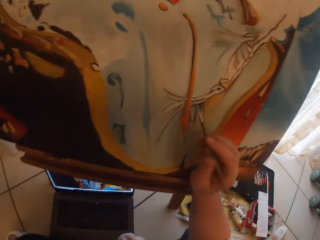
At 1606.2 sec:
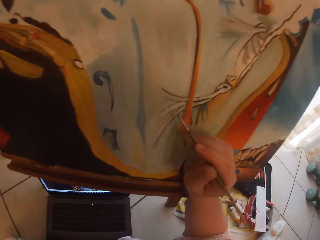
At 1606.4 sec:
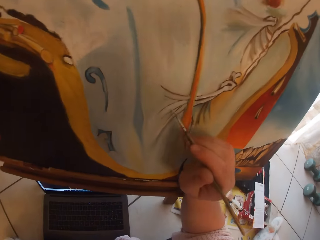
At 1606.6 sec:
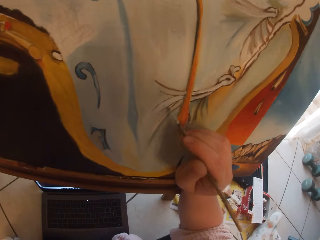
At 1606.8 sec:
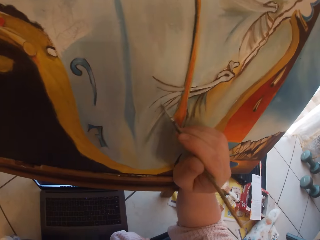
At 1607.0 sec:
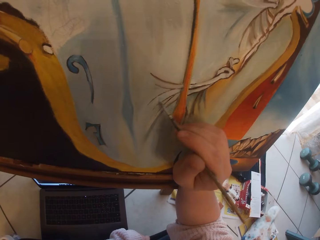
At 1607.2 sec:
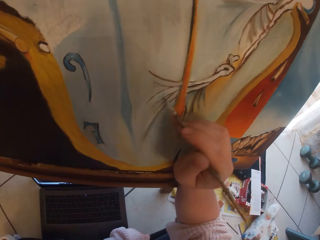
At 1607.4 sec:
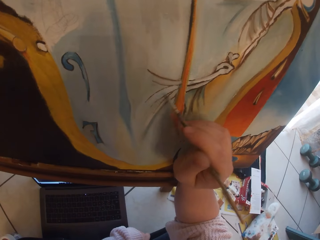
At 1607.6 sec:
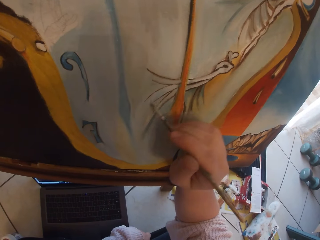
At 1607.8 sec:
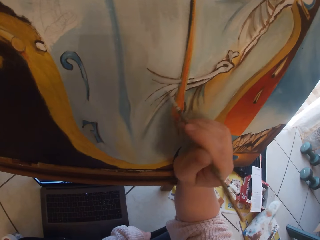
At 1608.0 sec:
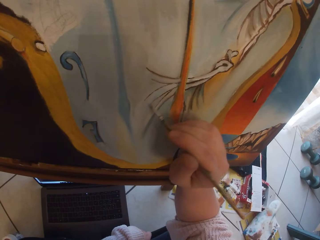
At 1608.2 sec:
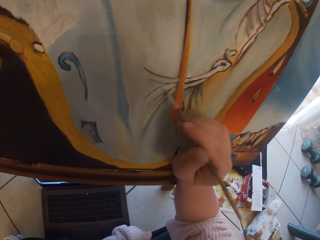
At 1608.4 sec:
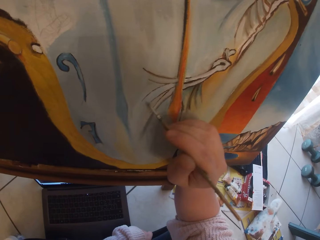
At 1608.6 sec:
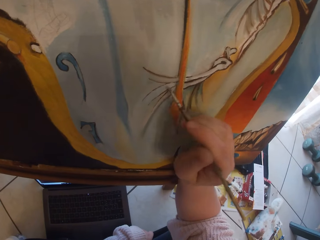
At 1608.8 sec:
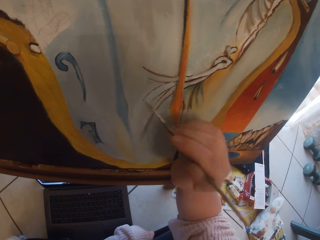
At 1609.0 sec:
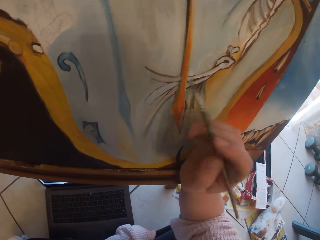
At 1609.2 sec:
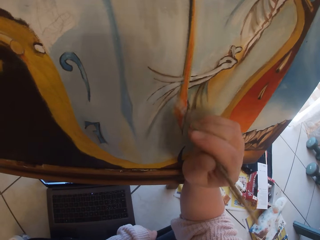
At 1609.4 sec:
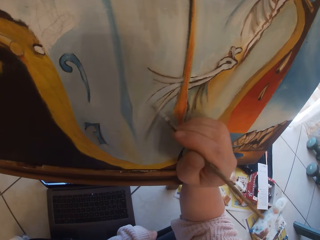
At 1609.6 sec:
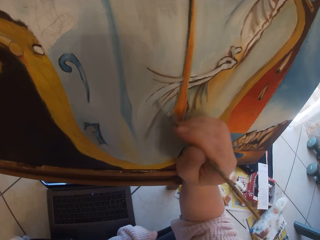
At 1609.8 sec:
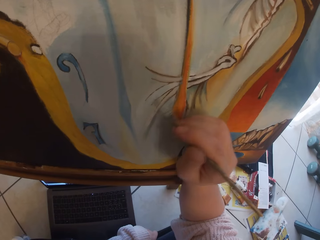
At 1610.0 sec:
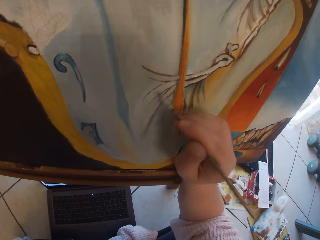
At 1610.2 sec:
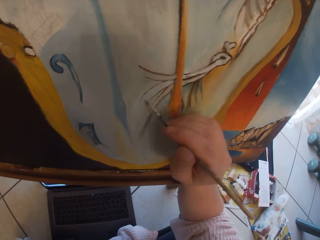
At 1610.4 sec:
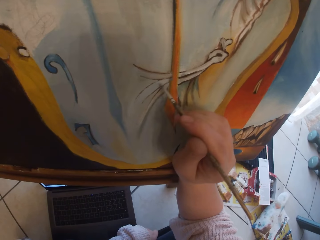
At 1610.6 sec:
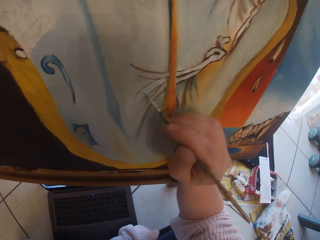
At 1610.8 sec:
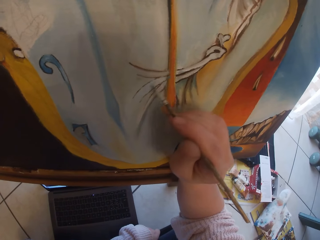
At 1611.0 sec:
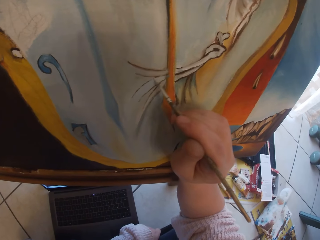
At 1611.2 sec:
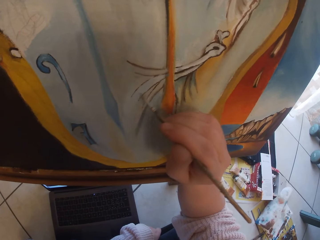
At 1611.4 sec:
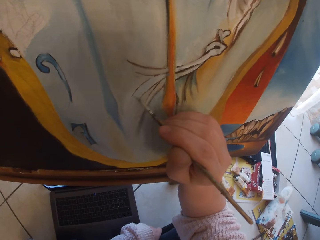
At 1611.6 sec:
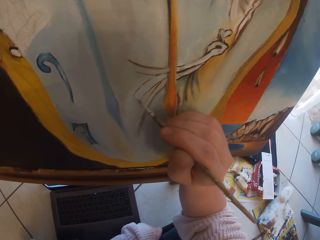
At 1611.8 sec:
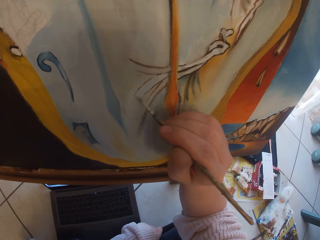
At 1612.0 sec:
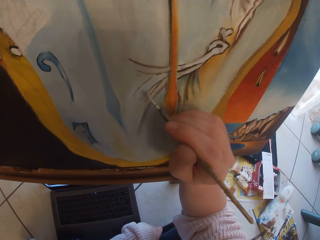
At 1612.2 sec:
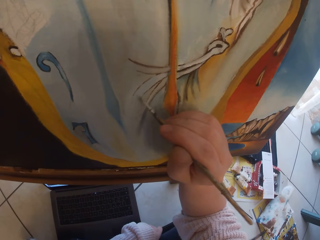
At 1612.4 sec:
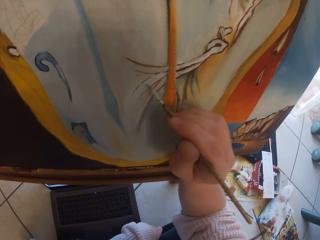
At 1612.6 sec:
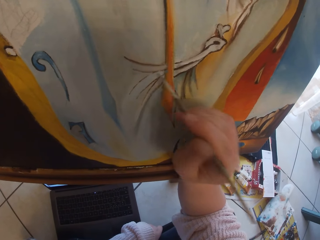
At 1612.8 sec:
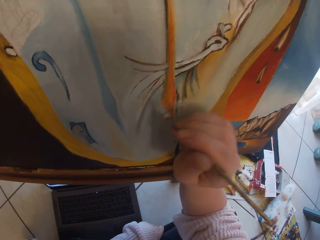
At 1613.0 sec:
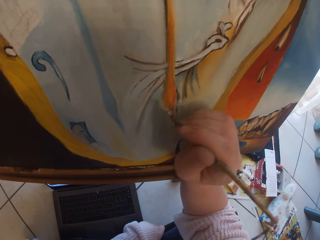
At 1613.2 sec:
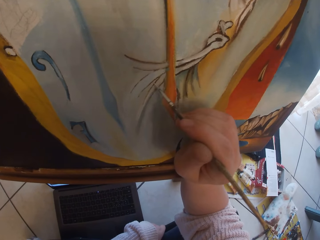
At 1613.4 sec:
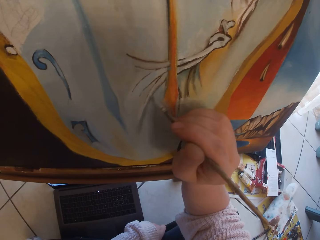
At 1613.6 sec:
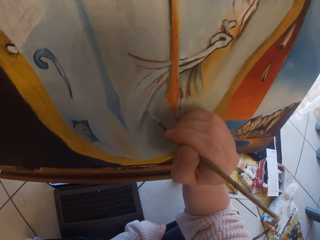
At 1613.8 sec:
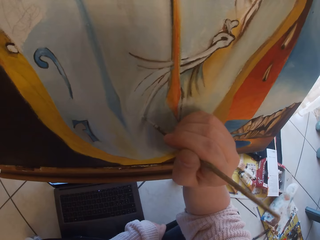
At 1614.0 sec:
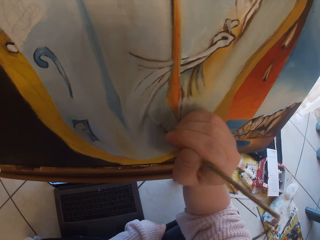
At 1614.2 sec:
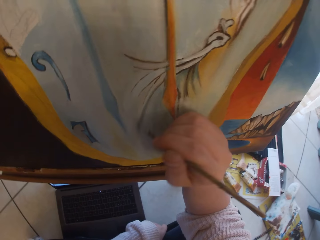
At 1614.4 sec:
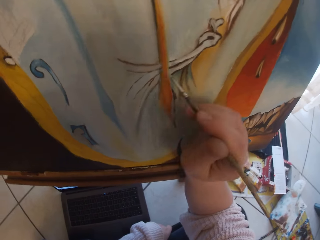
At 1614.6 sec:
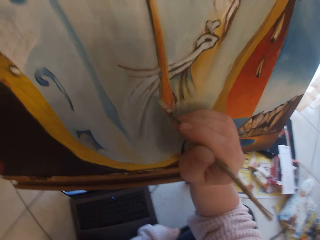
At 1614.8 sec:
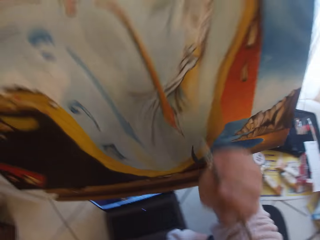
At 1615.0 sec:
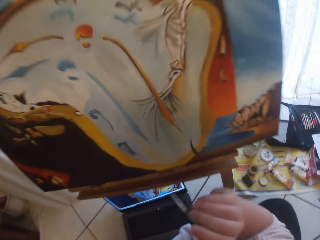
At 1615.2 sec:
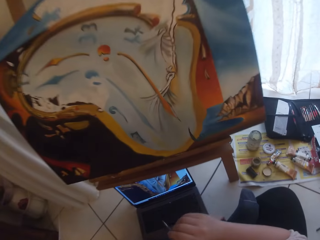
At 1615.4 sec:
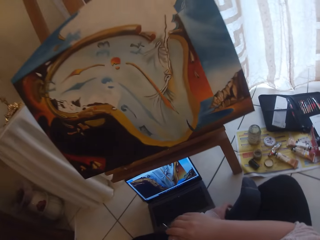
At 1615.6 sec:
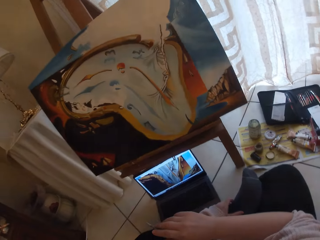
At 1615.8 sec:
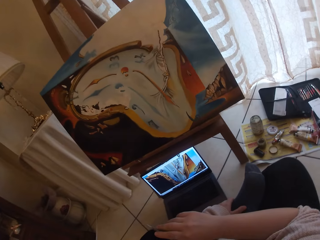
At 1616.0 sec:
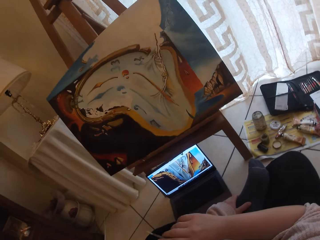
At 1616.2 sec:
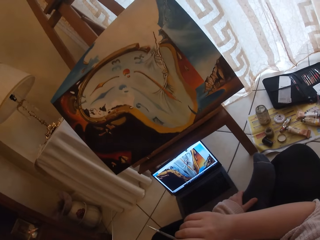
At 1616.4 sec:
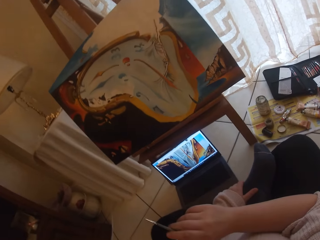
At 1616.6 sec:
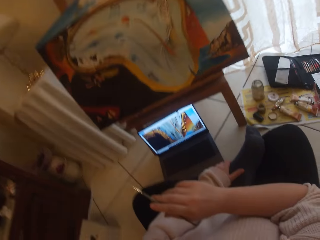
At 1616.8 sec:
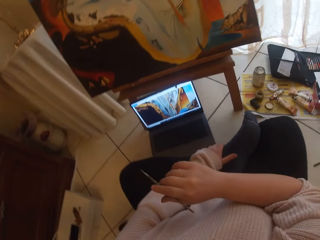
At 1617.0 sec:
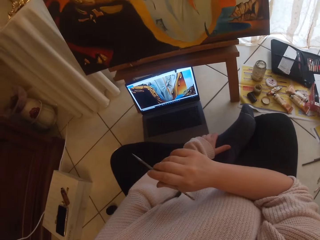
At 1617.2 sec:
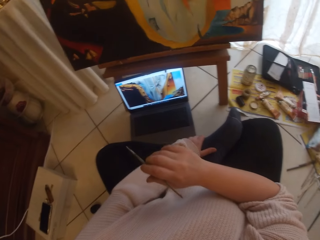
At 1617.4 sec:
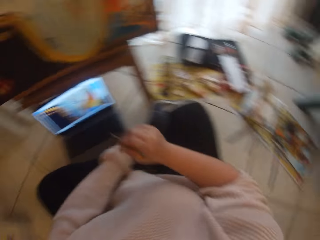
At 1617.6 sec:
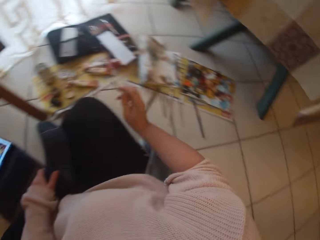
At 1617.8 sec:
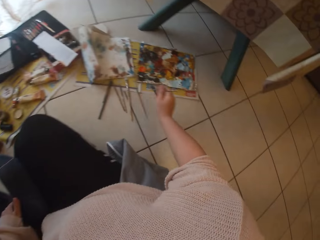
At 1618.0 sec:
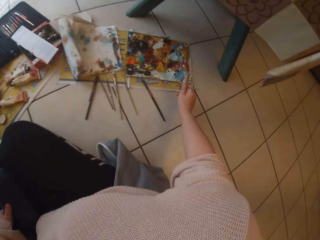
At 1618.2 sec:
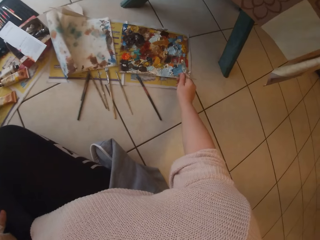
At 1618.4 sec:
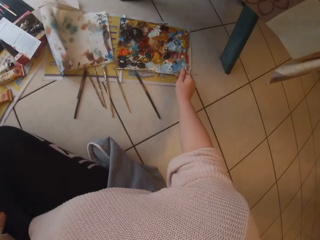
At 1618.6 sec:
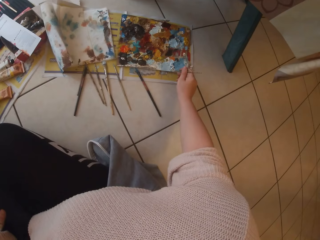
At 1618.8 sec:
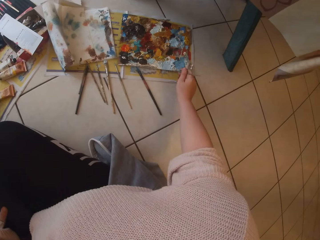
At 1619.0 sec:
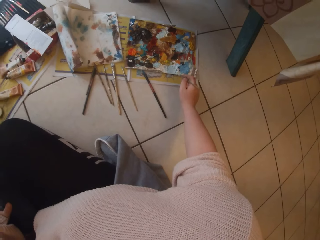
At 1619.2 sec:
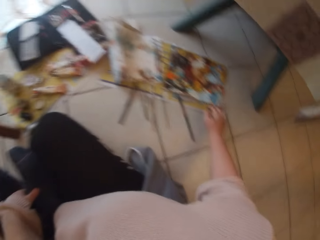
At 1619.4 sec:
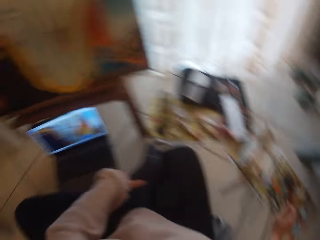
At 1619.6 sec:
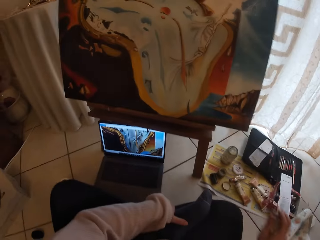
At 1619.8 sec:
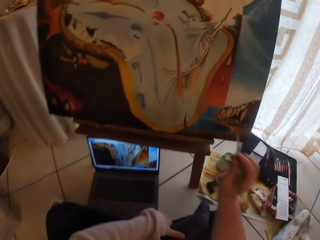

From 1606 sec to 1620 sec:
The camera wearer paints an image from a laptop on the ground on canvas using the paintbrush in her right hand. She removes the brush from the painting. She gestures in the air with the paintbrush in her right hand. She looks around. She scoops paint with the paintbrush in her right hand.

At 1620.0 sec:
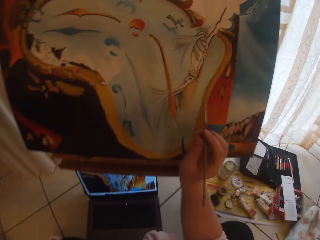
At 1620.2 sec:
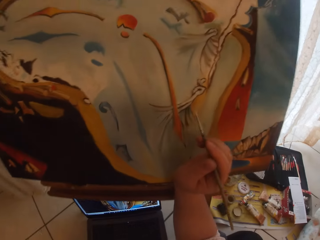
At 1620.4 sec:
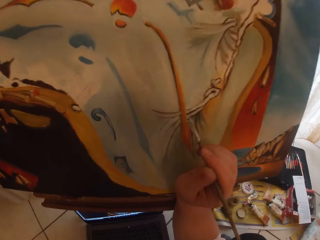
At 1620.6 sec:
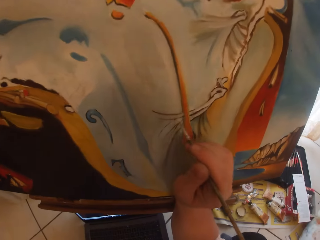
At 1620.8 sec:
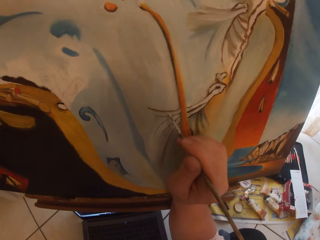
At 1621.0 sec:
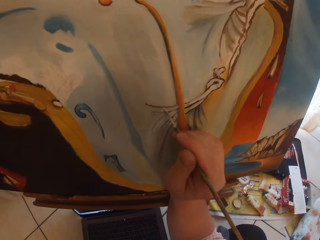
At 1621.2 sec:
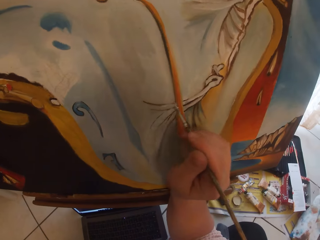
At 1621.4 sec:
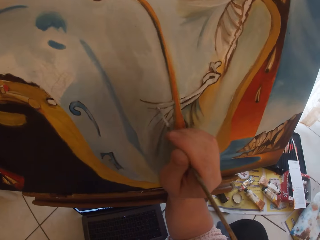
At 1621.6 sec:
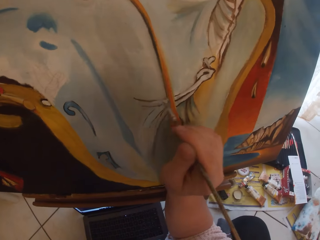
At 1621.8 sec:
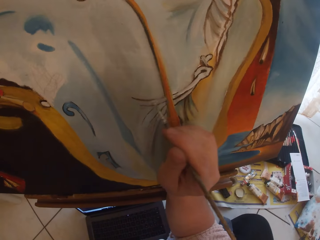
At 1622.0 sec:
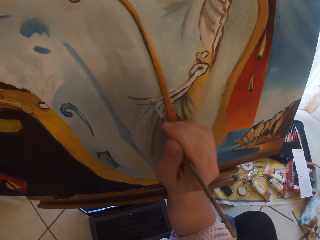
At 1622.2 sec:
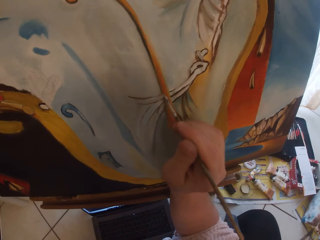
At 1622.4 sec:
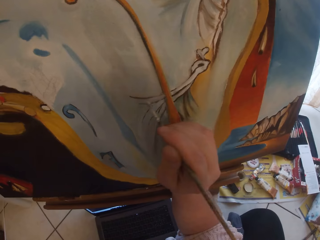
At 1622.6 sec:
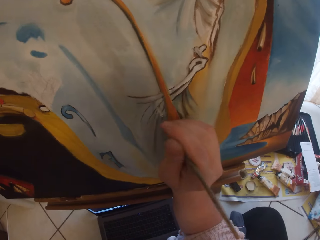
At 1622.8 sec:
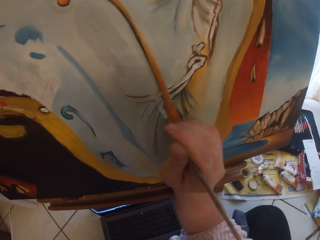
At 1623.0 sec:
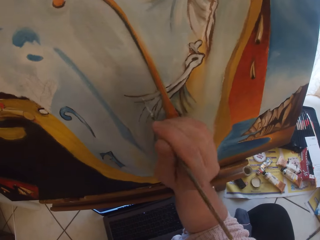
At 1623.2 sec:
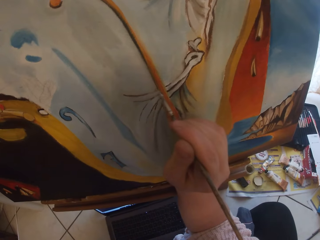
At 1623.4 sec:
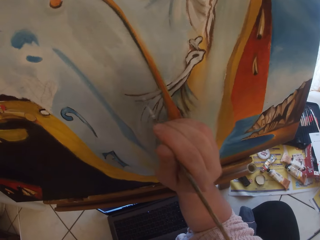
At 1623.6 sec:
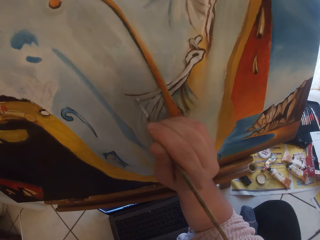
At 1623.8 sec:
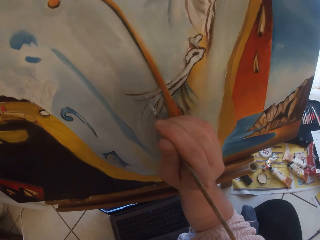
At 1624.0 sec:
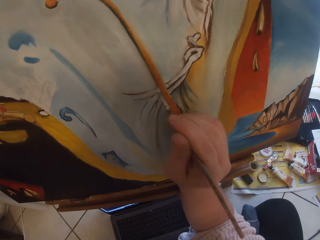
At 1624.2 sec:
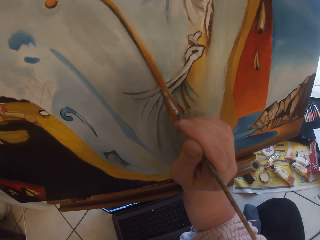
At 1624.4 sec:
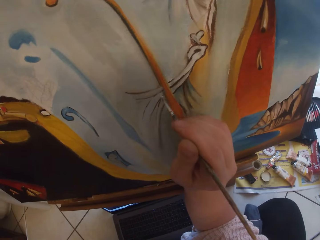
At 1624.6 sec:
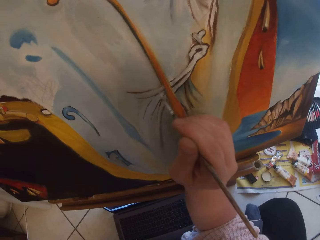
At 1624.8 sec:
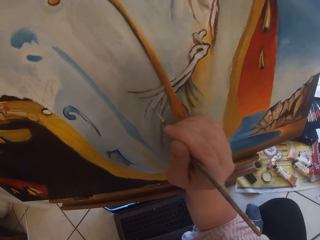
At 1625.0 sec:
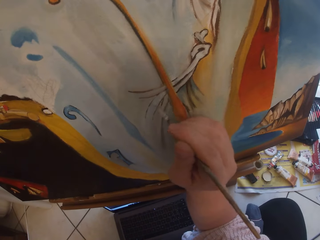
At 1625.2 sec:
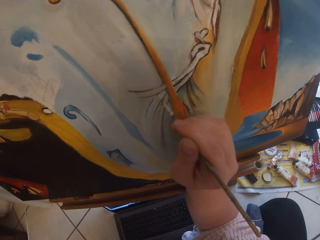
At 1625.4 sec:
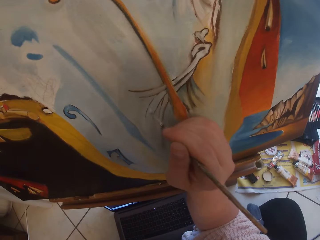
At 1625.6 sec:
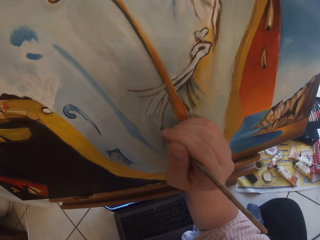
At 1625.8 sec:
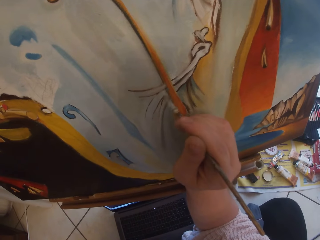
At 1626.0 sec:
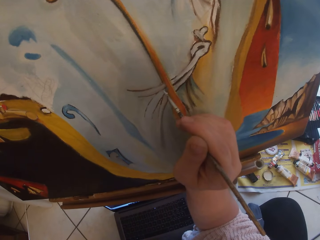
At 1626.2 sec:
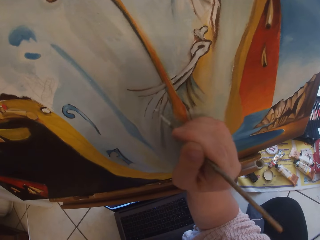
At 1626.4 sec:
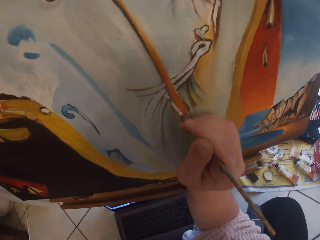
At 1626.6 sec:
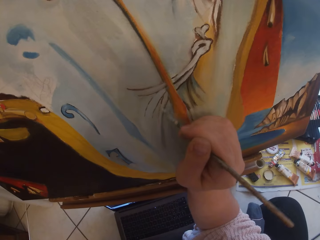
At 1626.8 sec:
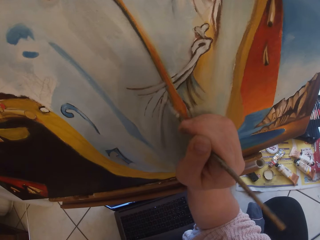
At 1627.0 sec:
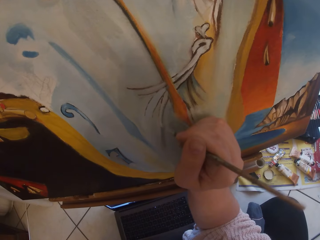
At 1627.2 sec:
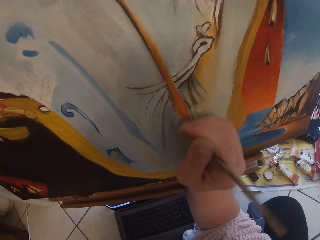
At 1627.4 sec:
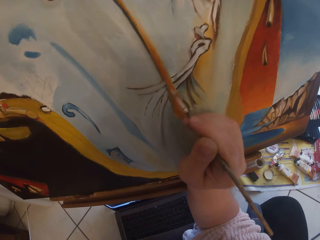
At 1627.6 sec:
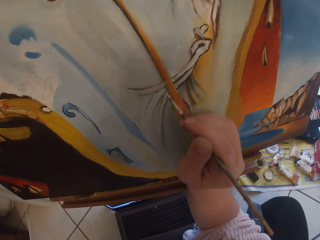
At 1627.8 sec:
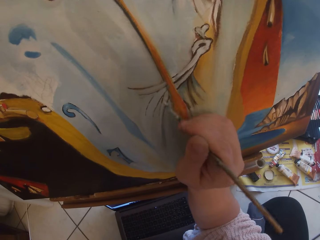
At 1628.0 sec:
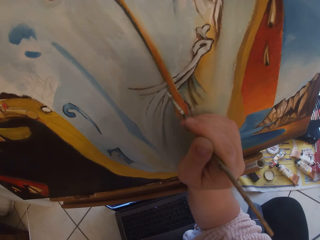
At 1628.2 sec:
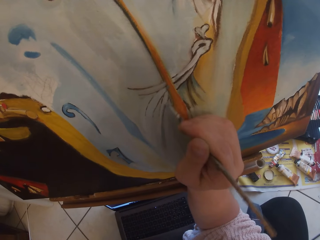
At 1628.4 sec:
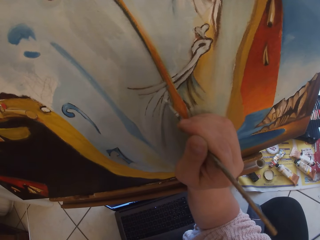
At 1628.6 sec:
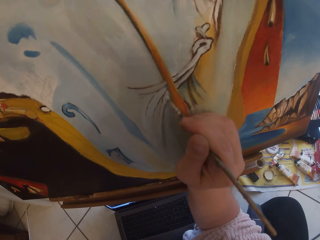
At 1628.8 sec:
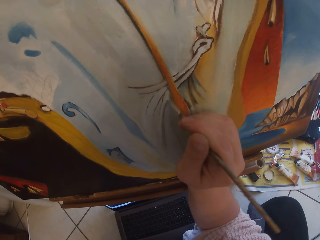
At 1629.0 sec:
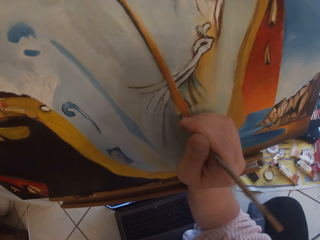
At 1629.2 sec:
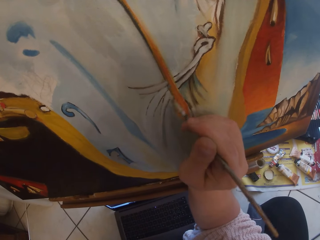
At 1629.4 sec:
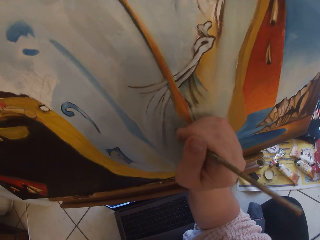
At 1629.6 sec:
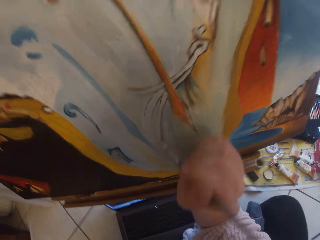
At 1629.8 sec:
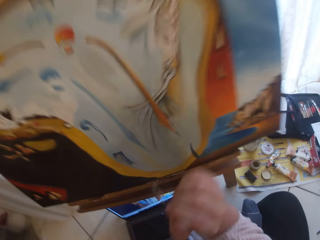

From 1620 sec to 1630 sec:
The camera wearer paints an image from a laptop on the ground on canvas using the paintbrush in her right hand.
